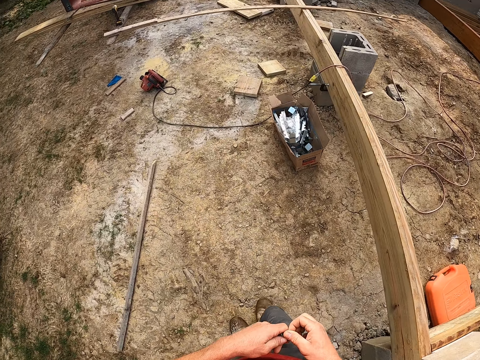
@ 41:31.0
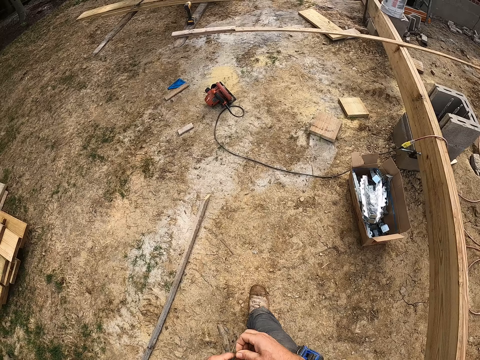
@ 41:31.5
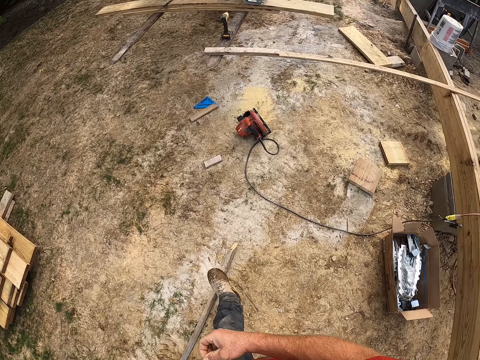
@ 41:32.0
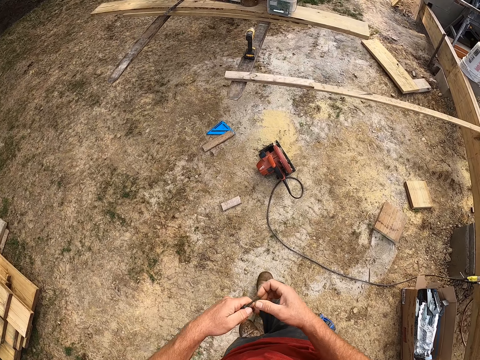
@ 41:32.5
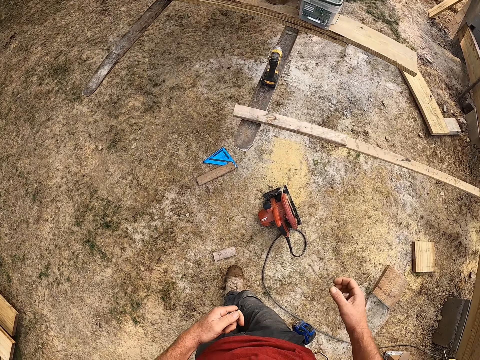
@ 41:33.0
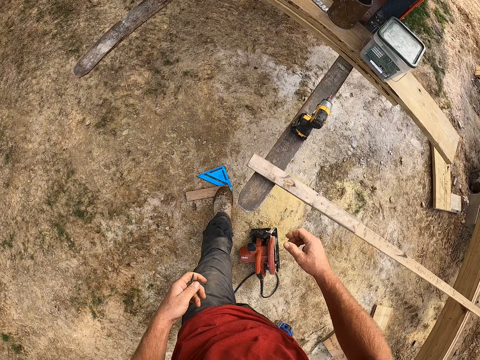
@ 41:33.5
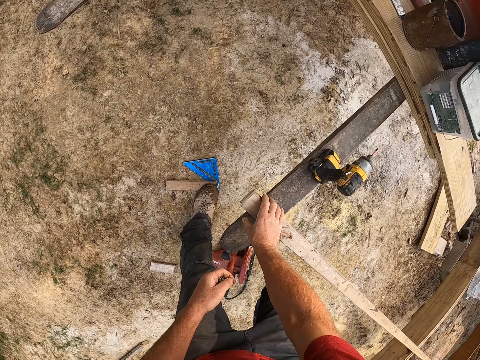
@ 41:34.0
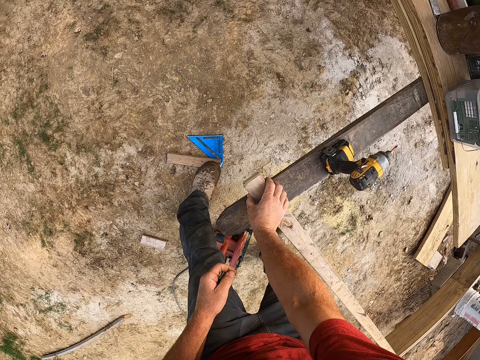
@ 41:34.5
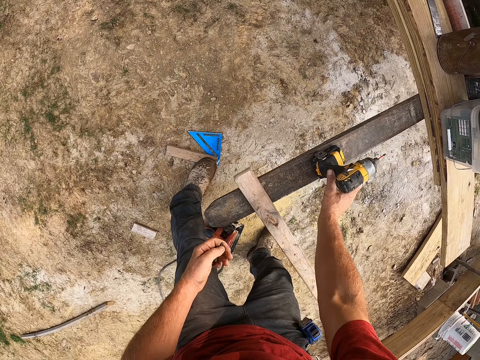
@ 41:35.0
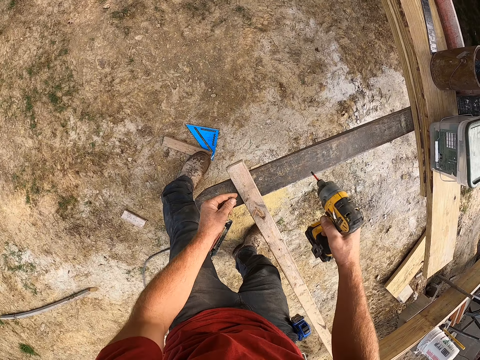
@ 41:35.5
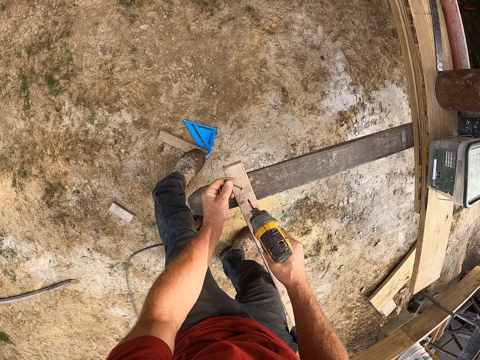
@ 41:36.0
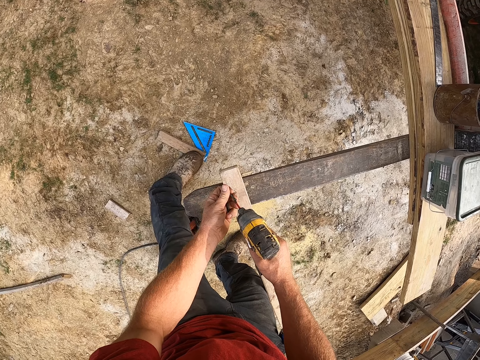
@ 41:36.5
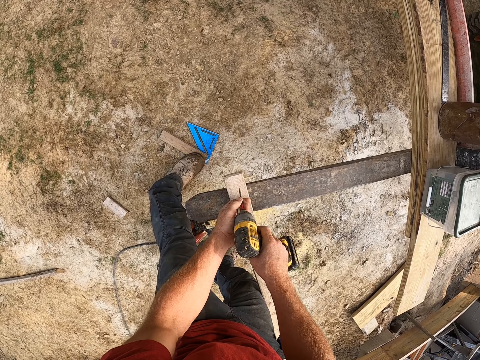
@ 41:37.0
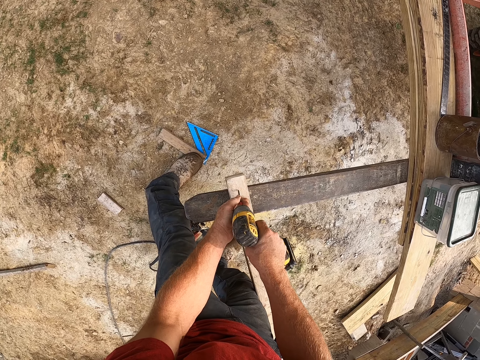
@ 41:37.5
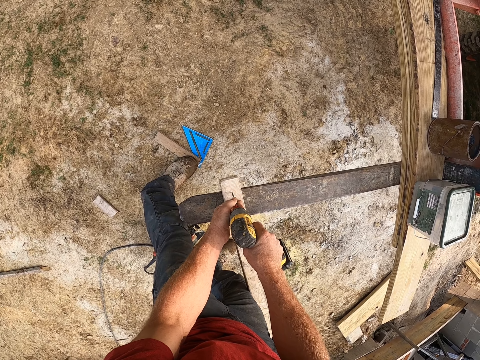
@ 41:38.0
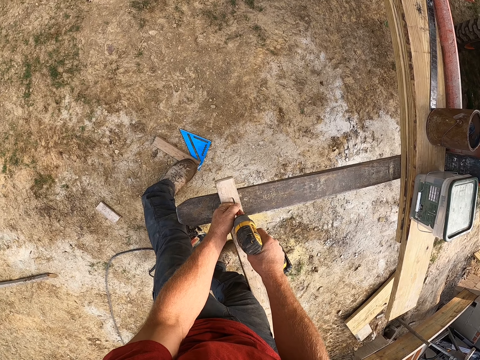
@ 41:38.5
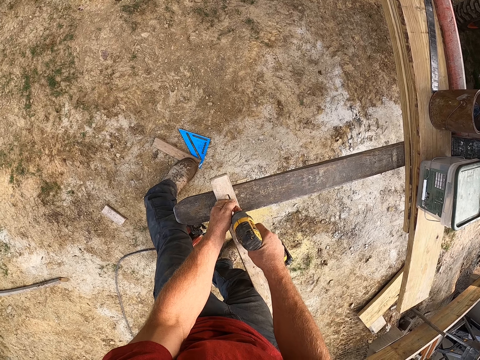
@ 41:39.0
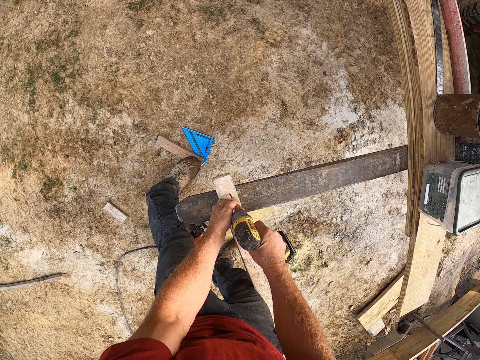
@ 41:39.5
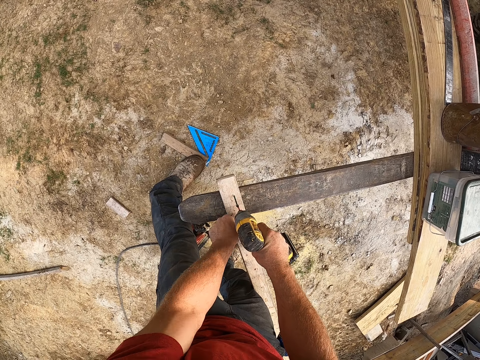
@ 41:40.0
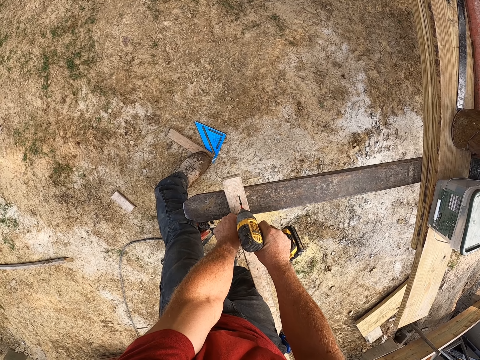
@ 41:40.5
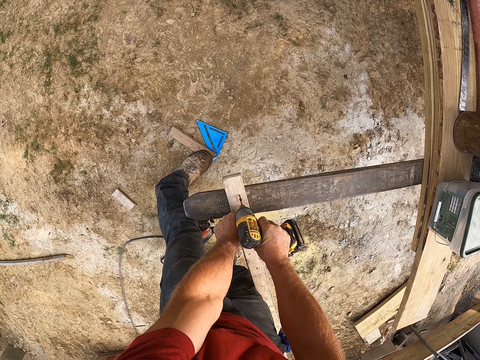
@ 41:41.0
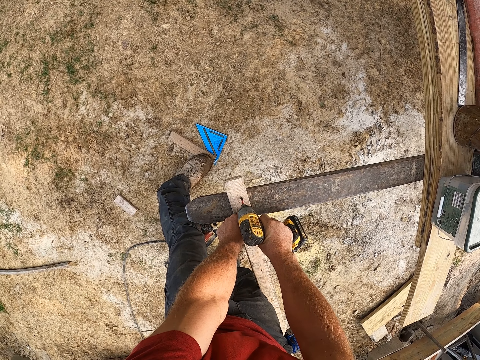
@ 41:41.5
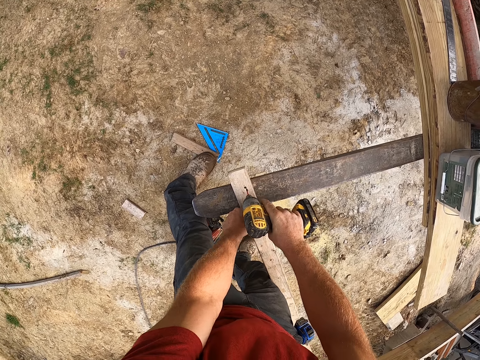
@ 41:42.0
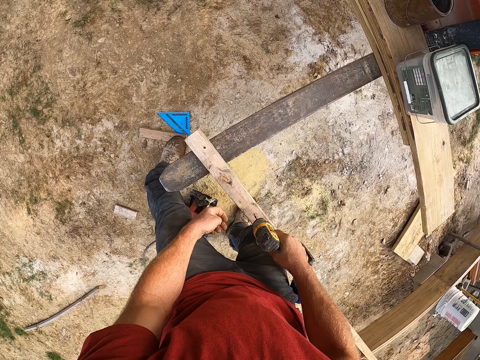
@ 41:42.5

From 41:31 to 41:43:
The camera wearer touches a wooden plank. They hold a piece of wood. They pick up a drill from the tractor. They place a screw on the drill. They screw the wooden planks with the drill.

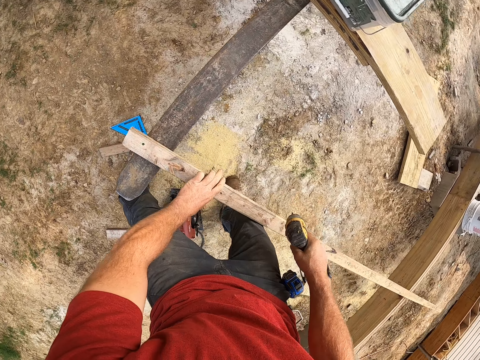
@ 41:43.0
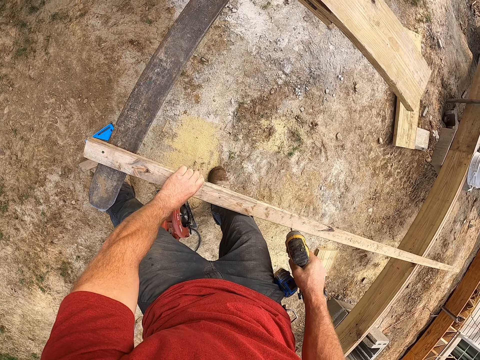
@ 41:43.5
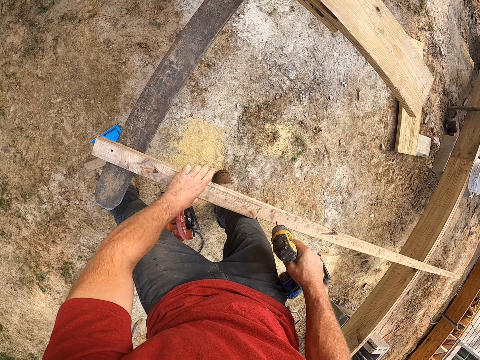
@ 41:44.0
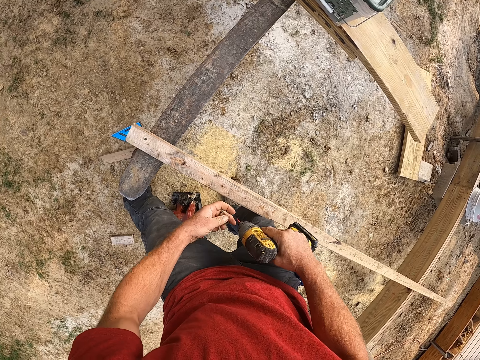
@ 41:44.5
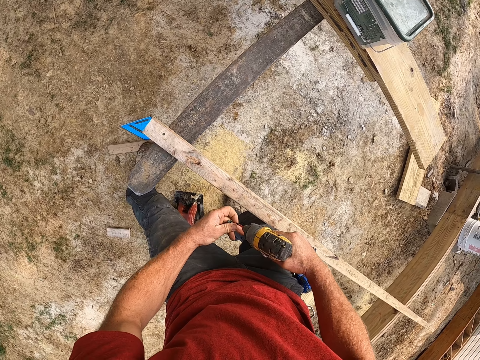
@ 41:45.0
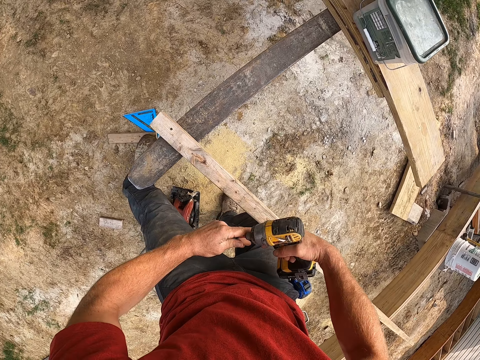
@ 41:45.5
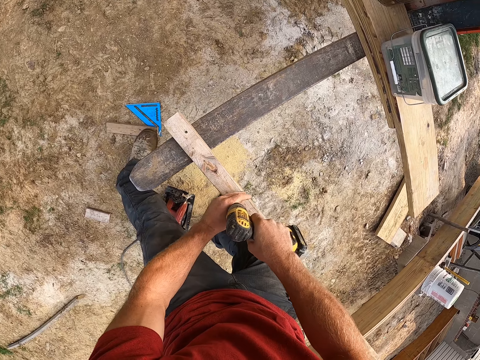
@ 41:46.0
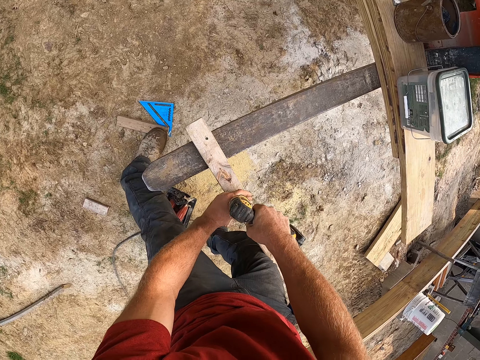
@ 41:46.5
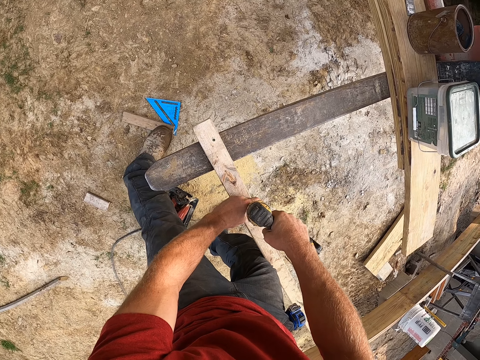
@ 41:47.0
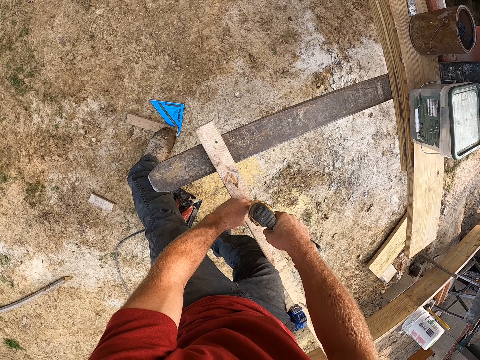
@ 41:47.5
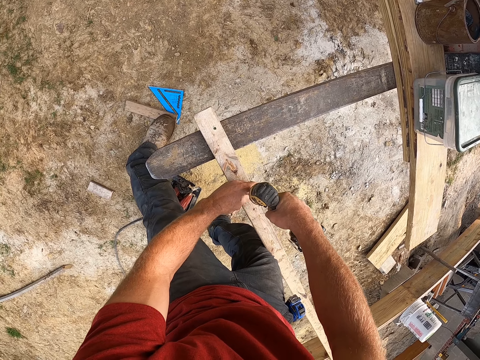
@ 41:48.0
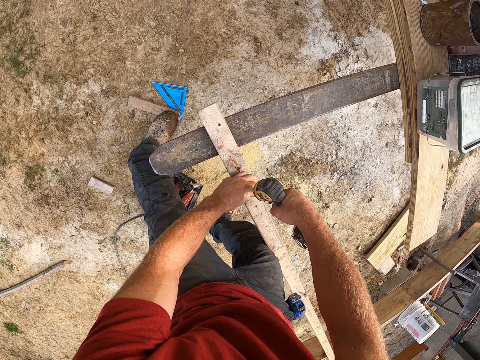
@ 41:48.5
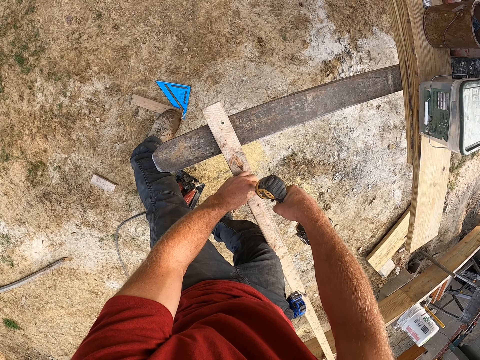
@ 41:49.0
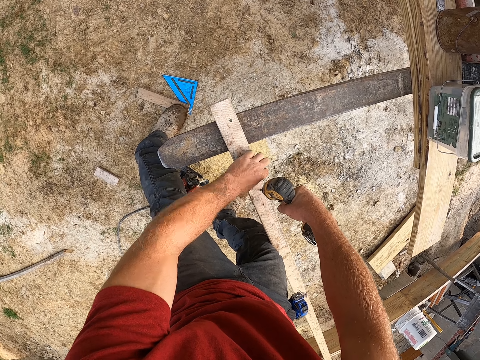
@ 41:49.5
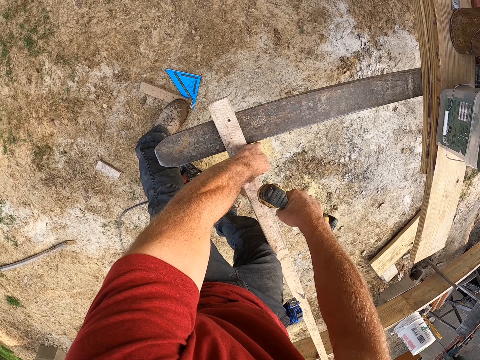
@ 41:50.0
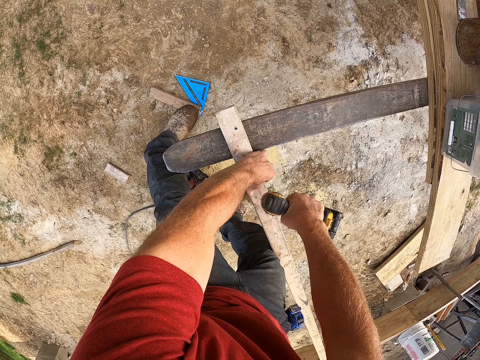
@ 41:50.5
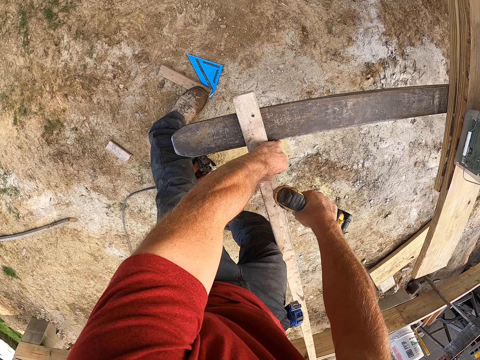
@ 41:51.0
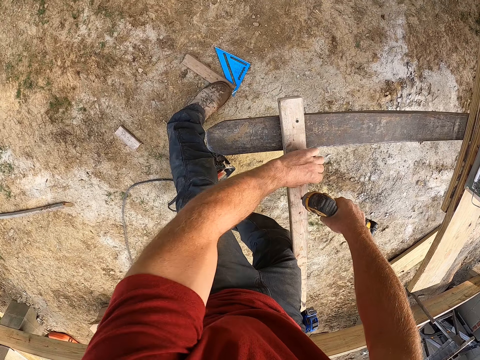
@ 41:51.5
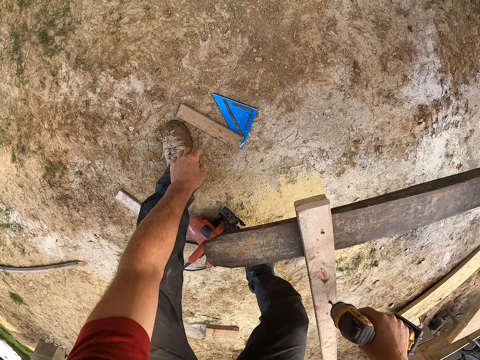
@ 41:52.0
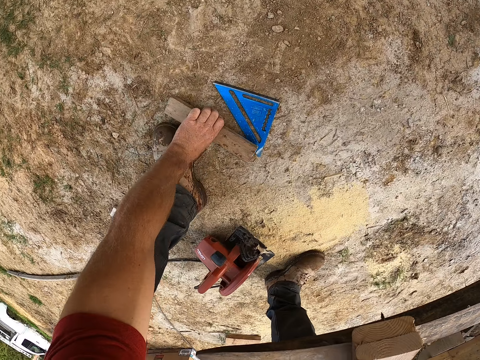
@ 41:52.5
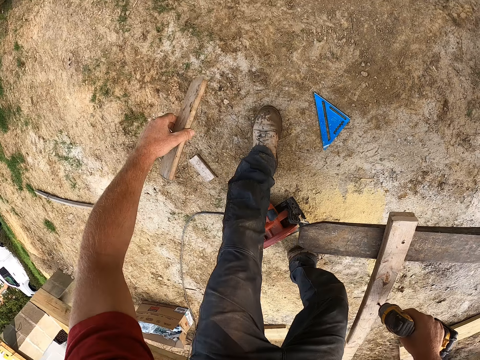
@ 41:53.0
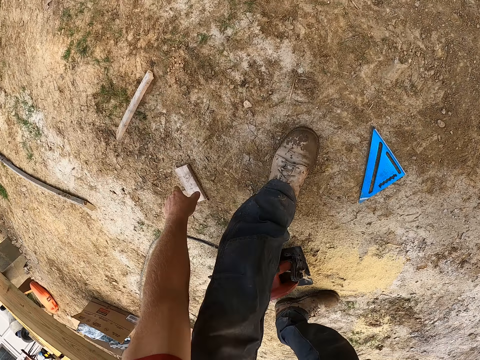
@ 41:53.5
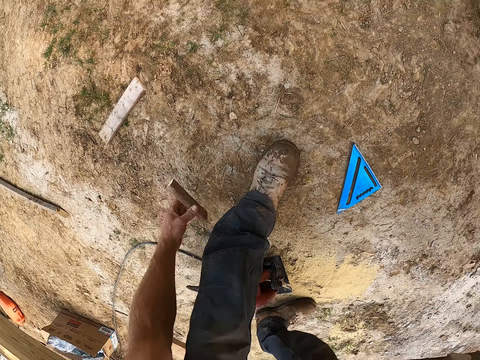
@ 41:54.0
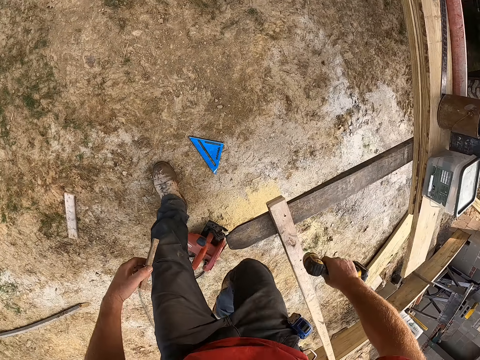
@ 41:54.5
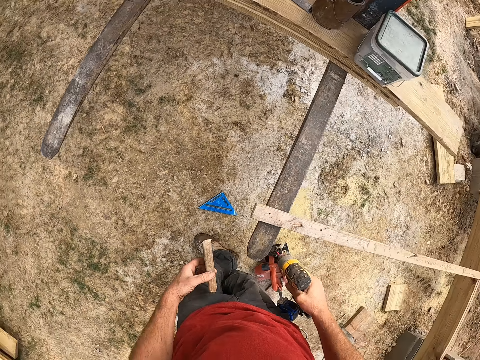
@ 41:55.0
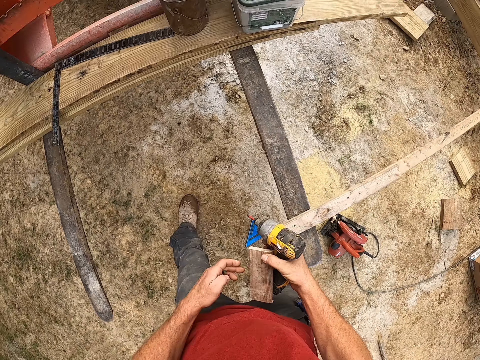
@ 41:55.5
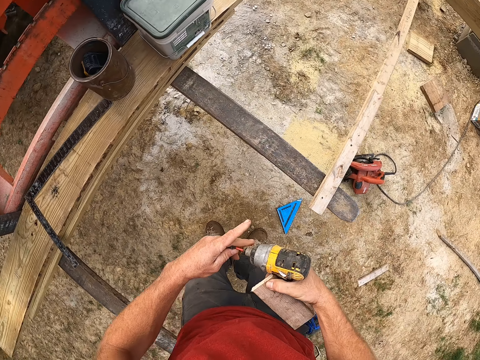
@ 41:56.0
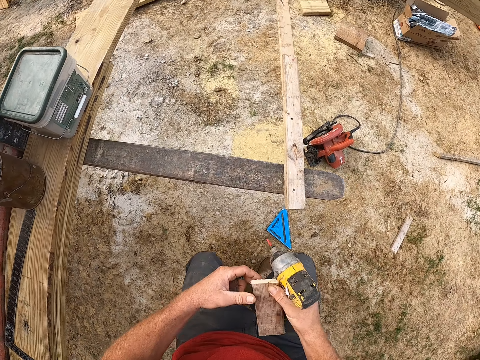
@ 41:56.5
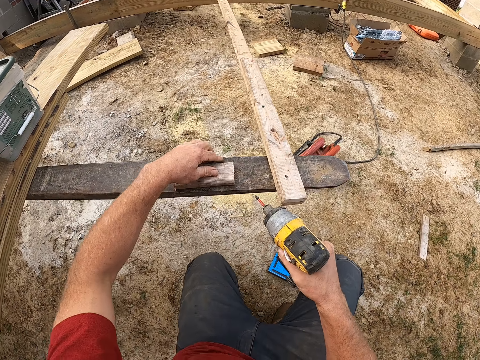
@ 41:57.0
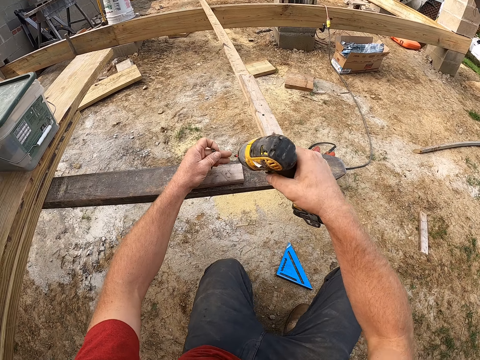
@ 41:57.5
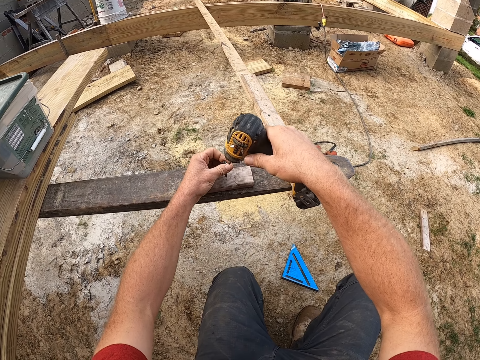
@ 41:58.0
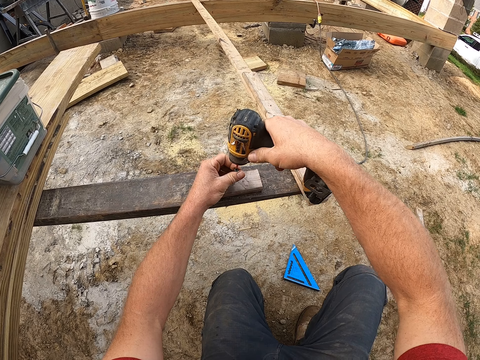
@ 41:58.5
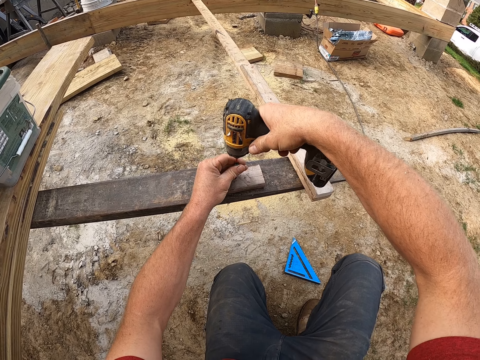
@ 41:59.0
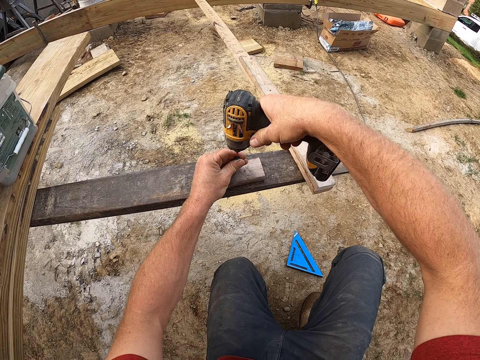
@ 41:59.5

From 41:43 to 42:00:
The camera wearer touches the wooden plank. They place a screw or nail on the drill or nail gun. They screw the wooden plank with the drill. They move a wooden plank on the ground, pick up the piece of wood, and drop the piece of wood on the ground. They pick up a wooden plank from the ground. They squat on the ground. They drop the wooden plank on another wooden plank on the workbench. They screw the wooden planks with the drill. They fix the nail on the nail gun.
